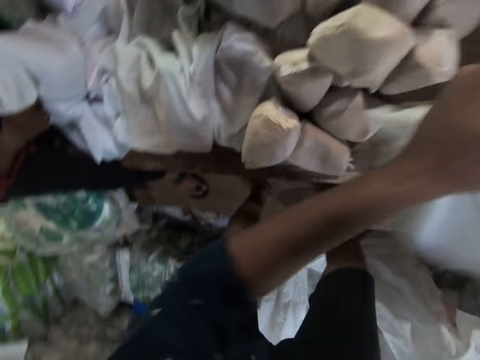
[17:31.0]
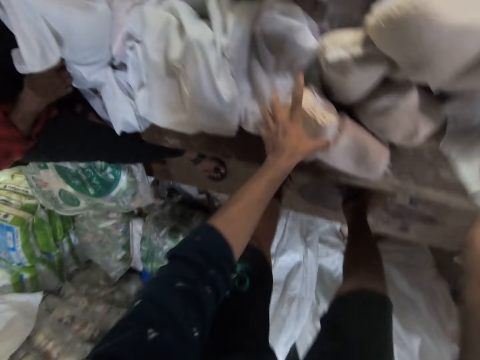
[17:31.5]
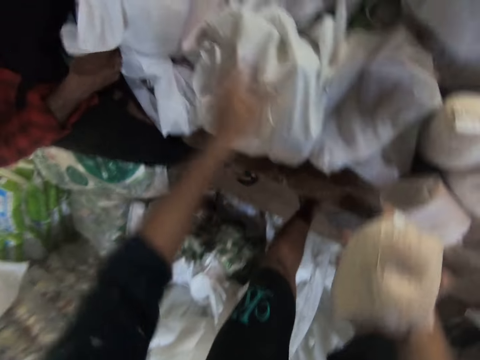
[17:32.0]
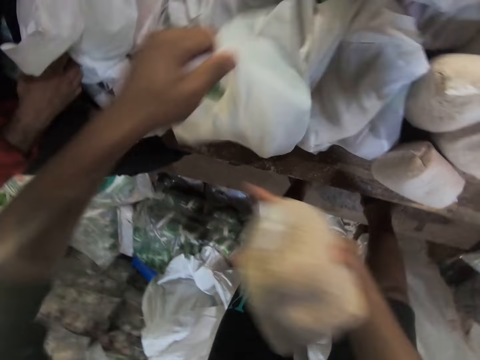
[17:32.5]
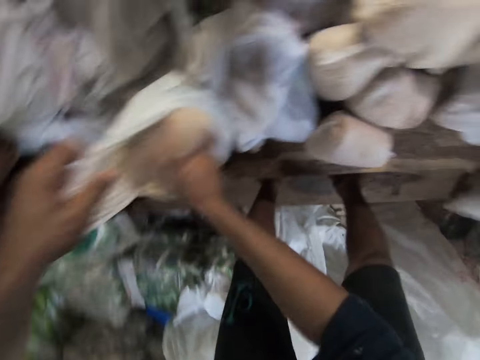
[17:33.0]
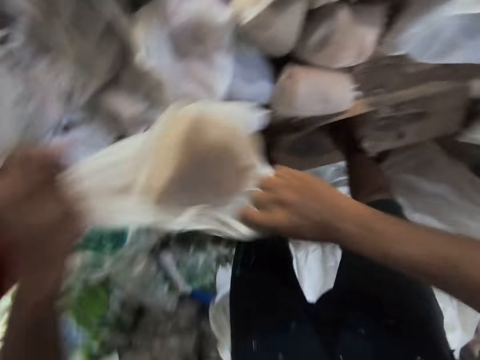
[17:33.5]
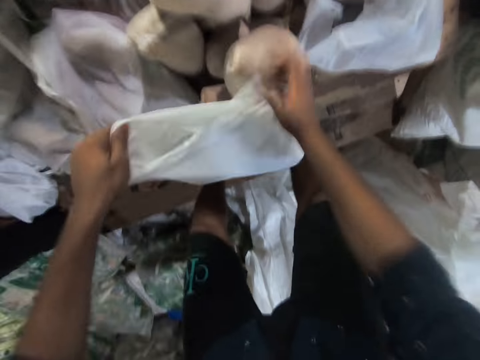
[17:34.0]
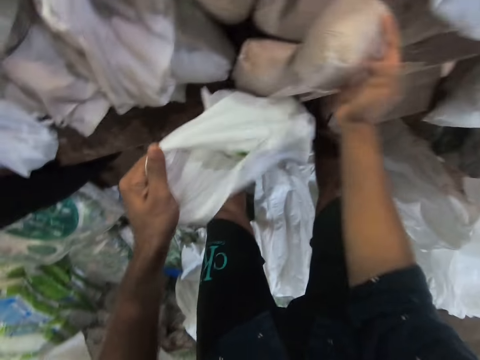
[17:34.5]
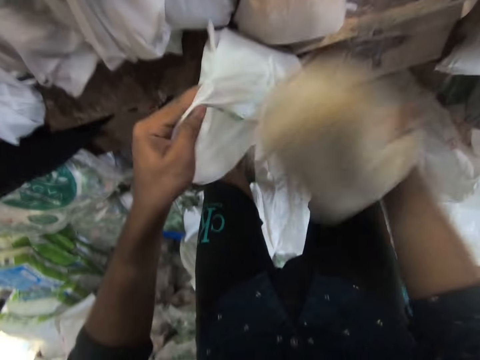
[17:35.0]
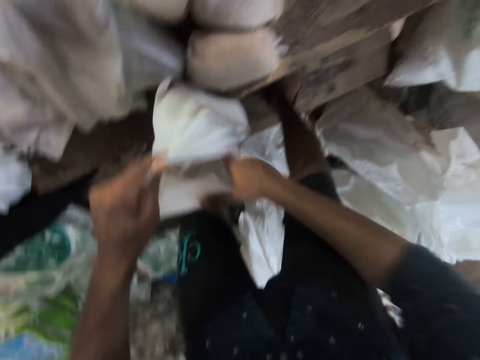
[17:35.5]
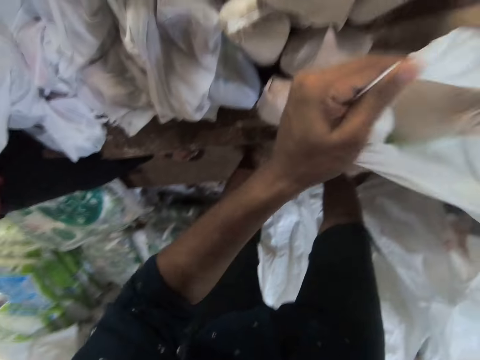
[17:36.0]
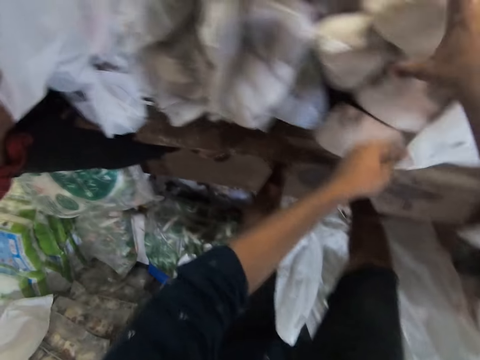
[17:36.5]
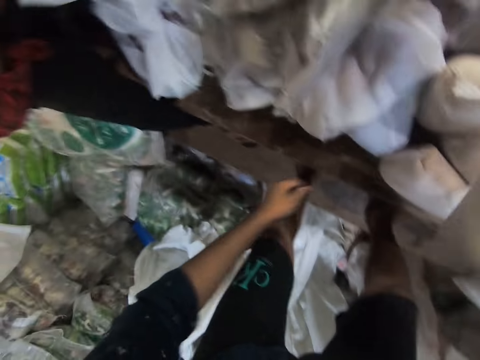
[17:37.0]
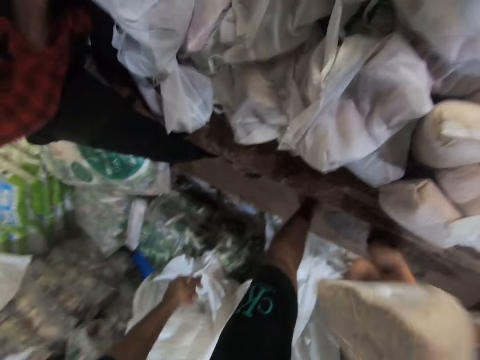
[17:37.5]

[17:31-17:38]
The camera wearer places the shopping bag on the table. He moves his left hand forward and picks up another bag of wheat or packaging bag from the stack. He places the packaging bag on his right hand. He moves his left hand forward. He holds the shopping bag with his hand. He talks to a man. He places the packaging bag inside the shopping bag. He holds the shopping bag with both his hands and picks up the shopping bag. He drops the packaging bag. He lowers his right hand. He picks up the packaging bag. He places the packaging bag inside the shopping bag. He holds the shopping bag with both his hands and picks up the shopping bag. He places the shopping bag on the table. He moves his right hand forward. He lowers his left hand. He picks up another bag of wheat from the stack. He bounces the packaging paper on his hand.
